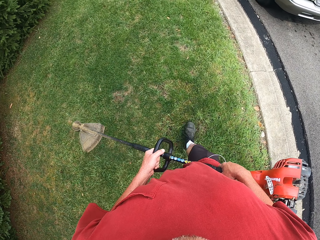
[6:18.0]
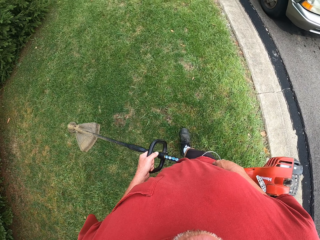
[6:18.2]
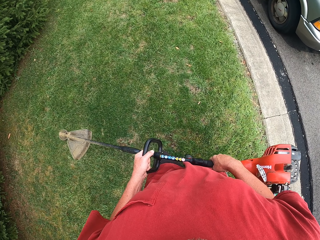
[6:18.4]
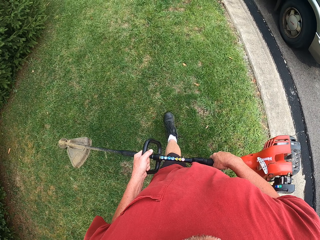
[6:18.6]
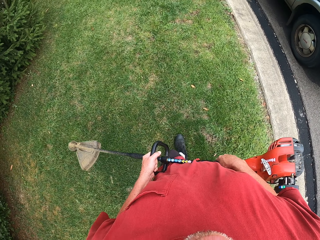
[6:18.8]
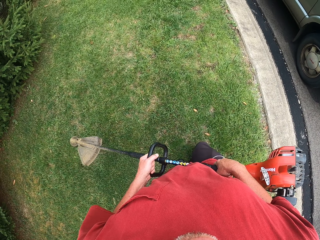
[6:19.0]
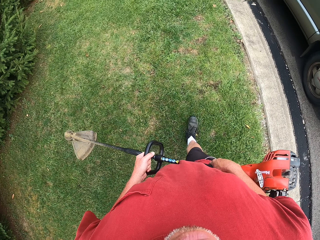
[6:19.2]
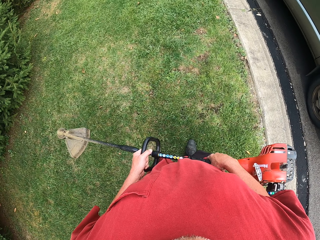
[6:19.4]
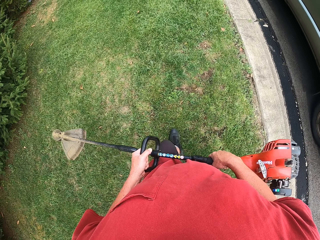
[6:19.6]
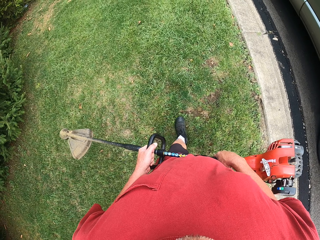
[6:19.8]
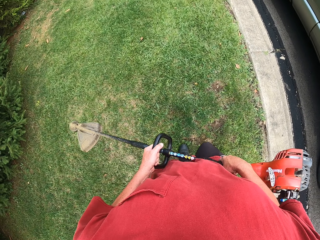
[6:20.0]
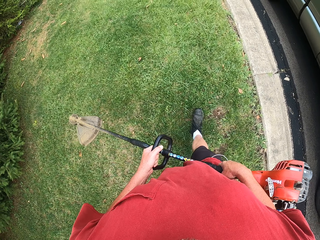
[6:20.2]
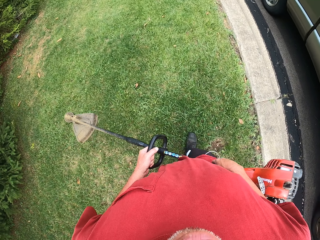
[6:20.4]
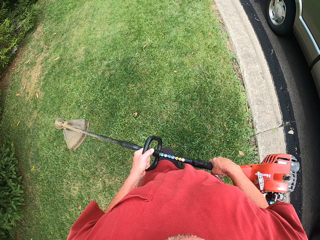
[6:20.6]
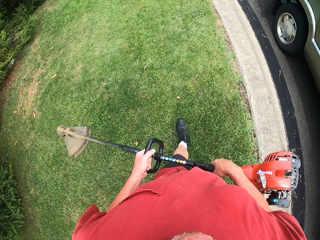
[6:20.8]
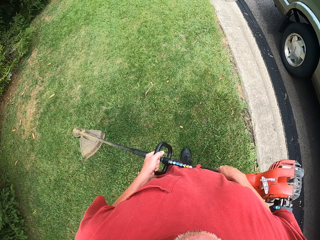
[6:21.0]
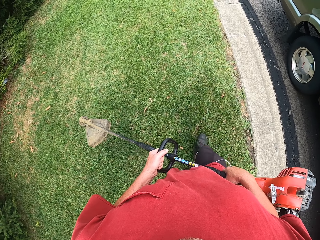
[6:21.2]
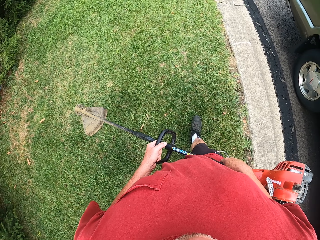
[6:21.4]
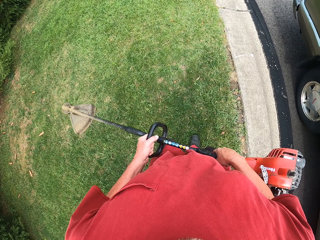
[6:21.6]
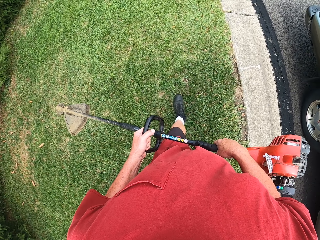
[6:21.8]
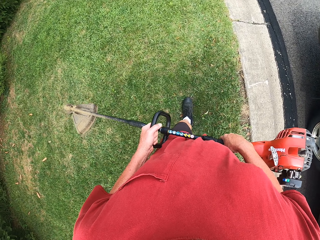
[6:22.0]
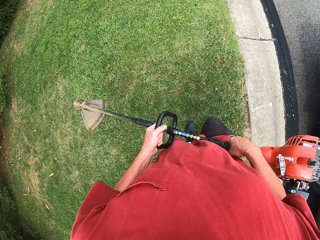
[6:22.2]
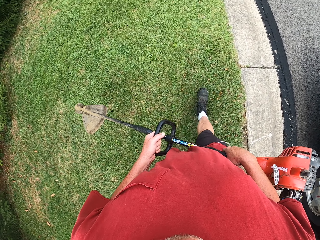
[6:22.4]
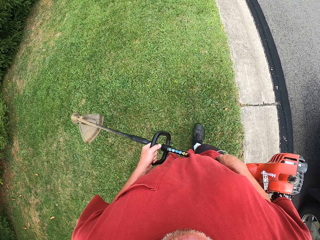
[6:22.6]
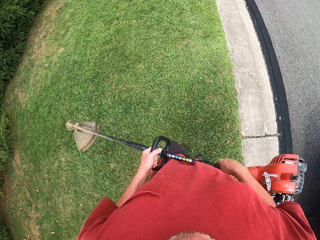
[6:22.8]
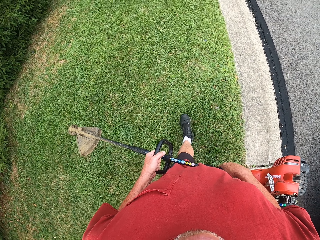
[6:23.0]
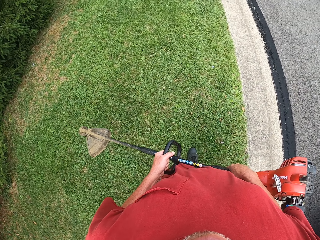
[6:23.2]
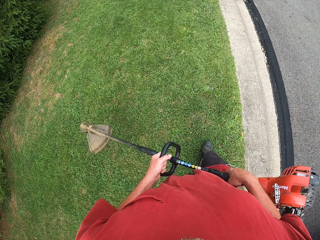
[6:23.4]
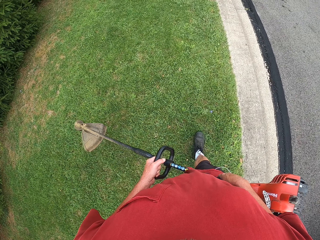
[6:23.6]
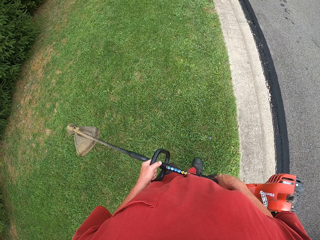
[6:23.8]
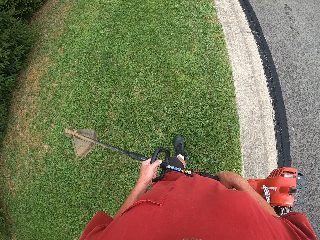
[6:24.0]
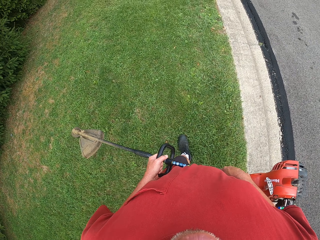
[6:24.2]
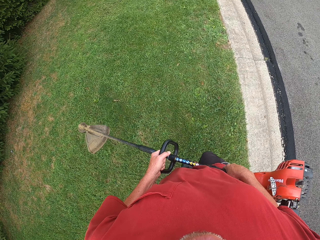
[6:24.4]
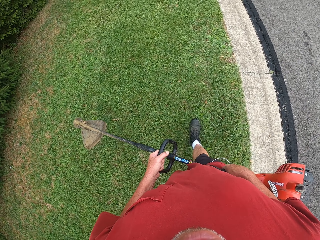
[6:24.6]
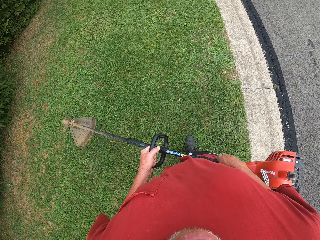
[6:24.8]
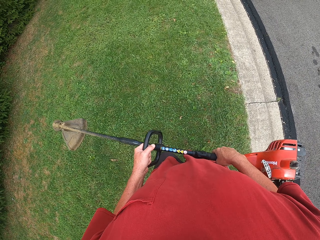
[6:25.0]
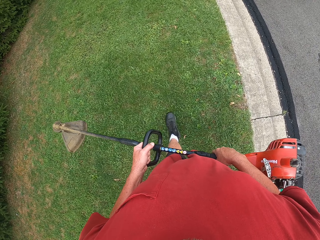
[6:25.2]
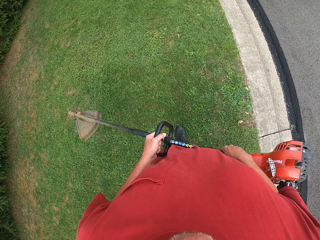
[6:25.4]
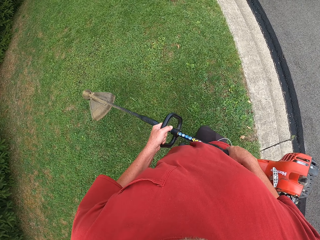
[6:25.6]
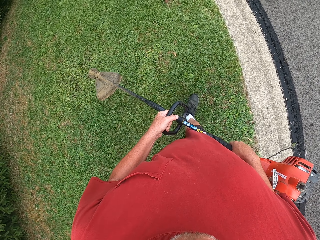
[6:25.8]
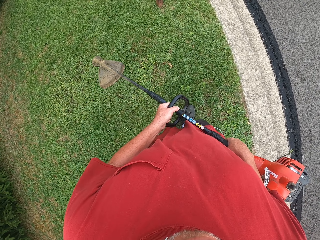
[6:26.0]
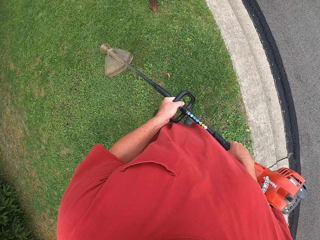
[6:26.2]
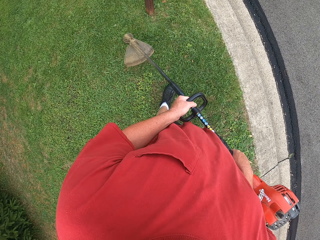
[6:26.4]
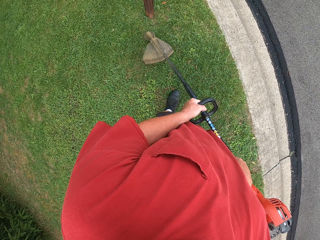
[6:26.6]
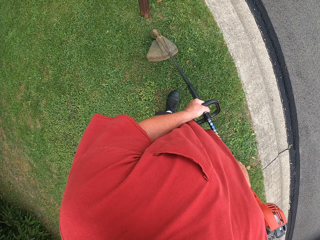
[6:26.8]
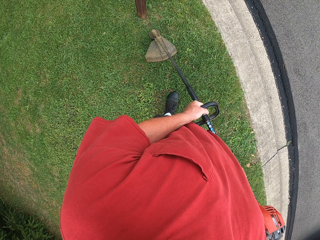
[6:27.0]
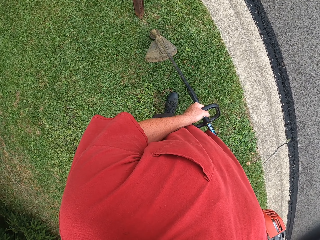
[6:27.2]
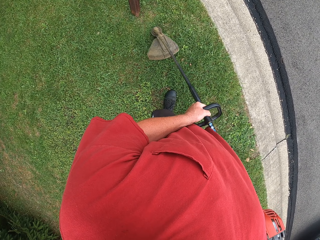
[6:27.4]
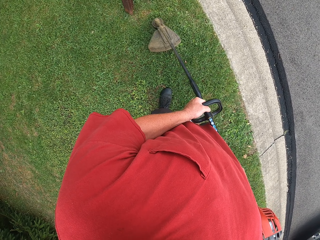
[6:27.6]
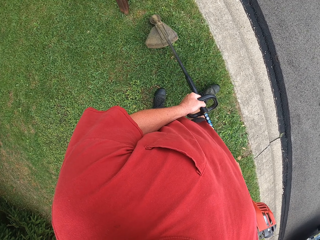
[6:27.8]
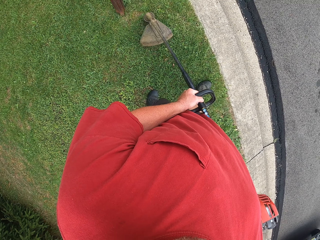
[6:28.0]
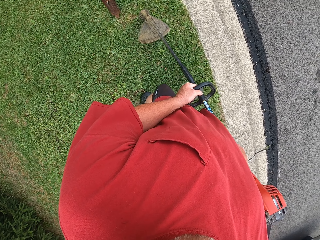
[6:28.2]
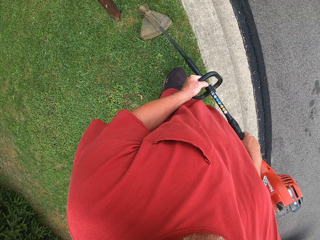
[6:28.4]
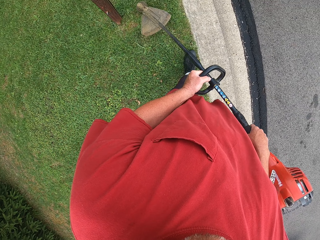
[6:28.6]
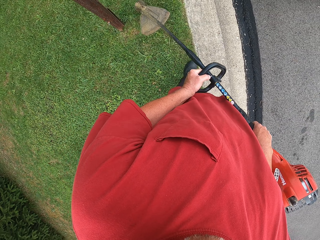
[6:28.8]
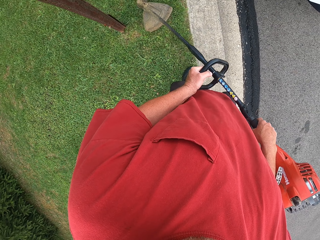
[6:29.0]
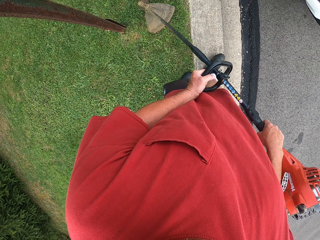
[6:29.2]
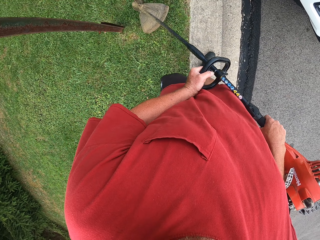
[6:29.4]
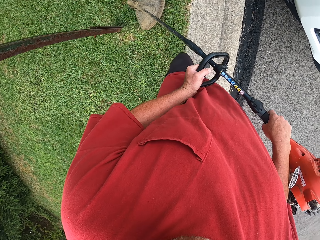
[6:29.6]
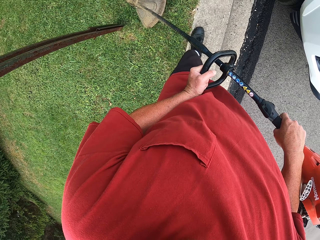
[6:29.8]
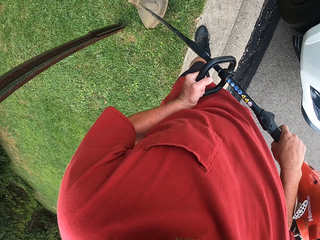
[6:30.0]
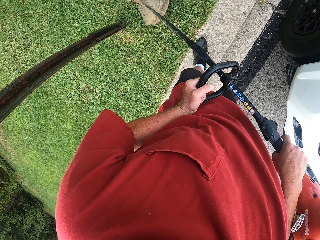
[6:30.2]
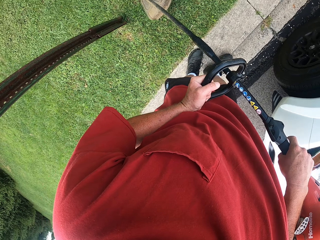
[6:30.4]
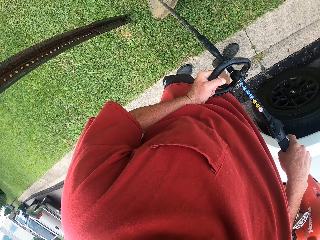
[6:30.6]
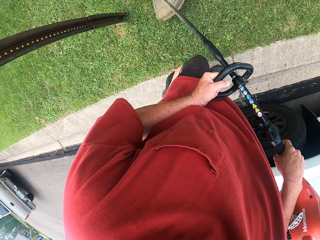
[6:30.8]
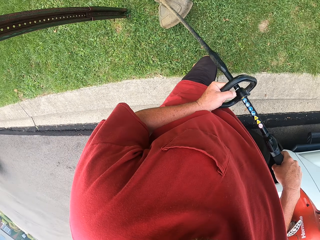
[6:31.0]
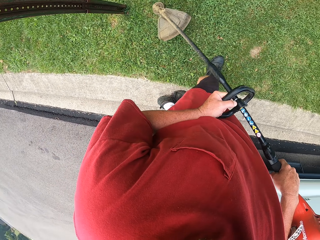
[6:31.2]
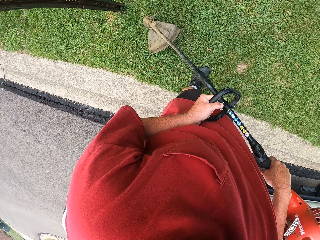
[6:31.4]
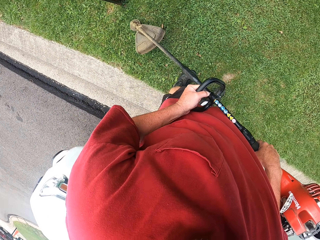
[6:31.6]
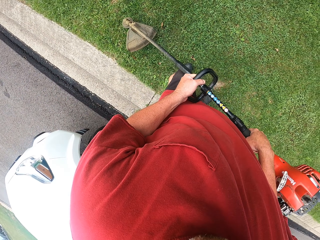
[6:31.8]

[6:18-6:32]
The camera wearer cuts the grasses with the brush cutter machine.

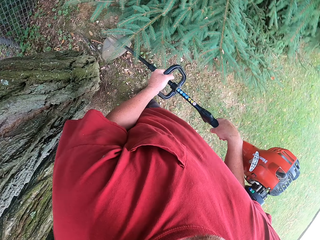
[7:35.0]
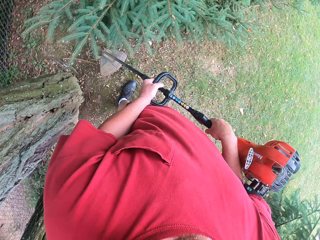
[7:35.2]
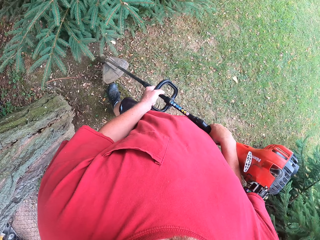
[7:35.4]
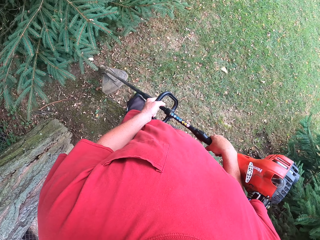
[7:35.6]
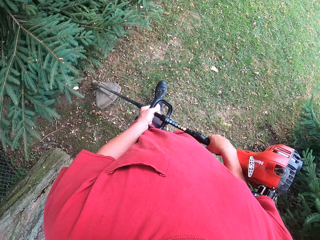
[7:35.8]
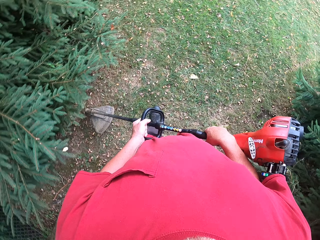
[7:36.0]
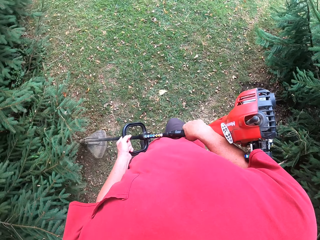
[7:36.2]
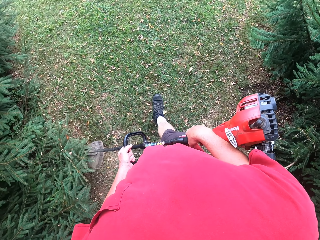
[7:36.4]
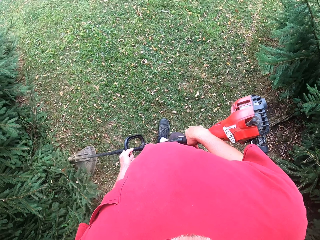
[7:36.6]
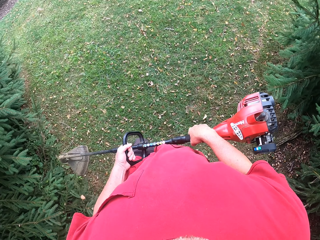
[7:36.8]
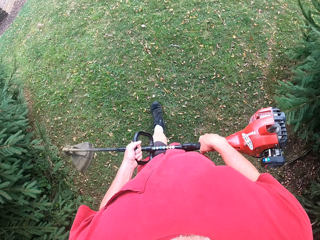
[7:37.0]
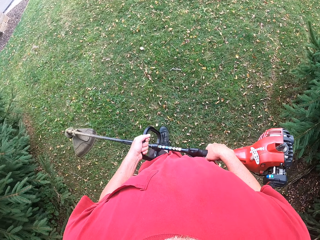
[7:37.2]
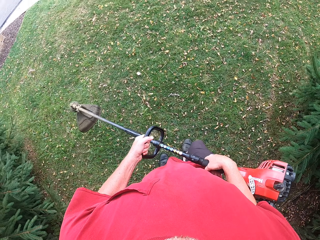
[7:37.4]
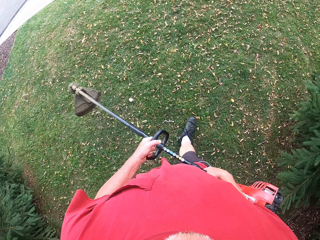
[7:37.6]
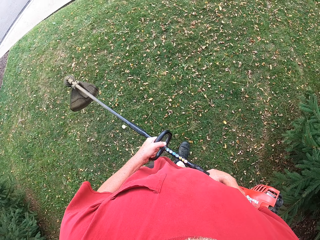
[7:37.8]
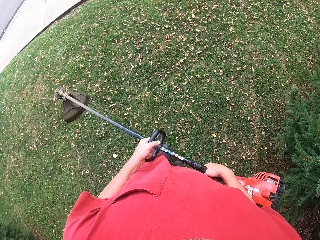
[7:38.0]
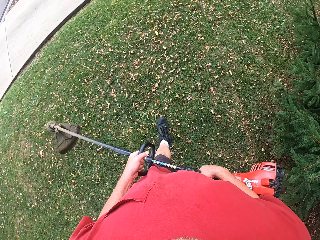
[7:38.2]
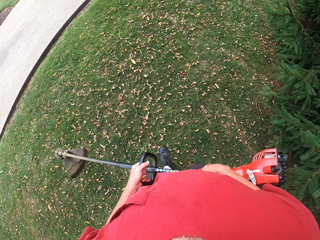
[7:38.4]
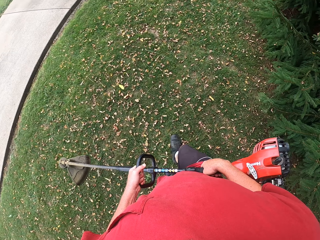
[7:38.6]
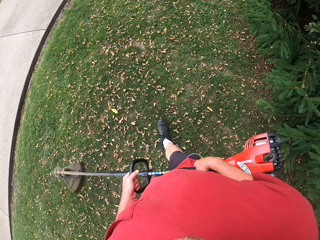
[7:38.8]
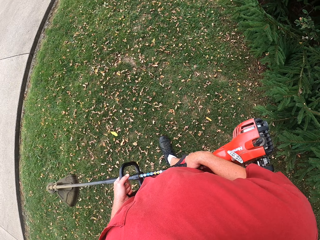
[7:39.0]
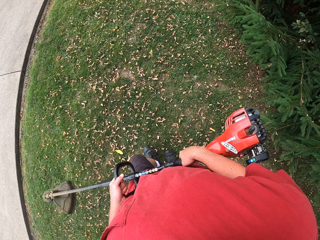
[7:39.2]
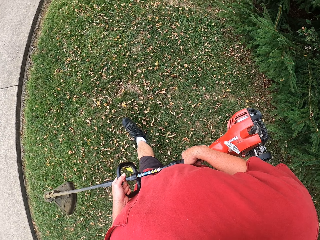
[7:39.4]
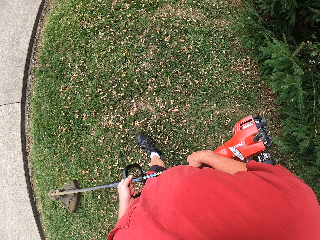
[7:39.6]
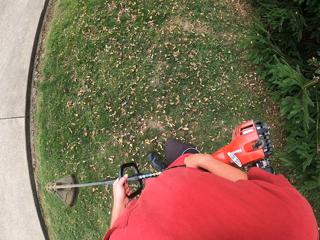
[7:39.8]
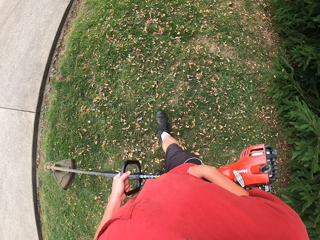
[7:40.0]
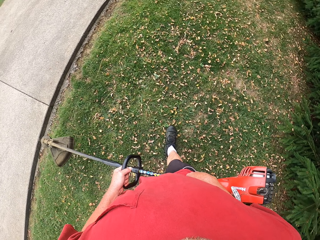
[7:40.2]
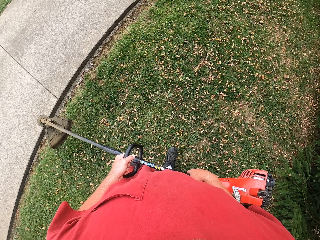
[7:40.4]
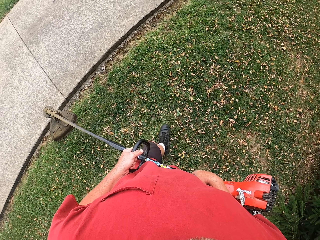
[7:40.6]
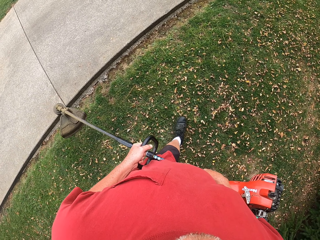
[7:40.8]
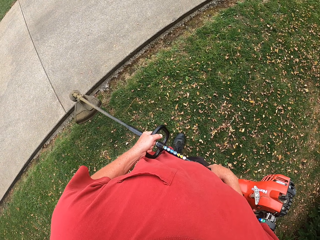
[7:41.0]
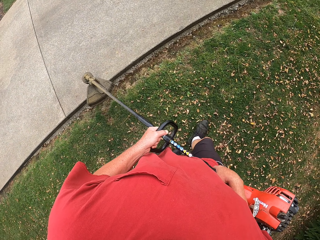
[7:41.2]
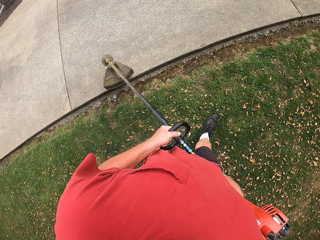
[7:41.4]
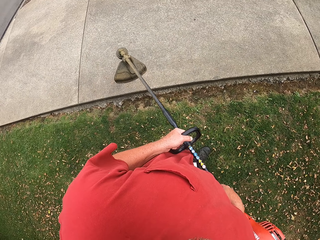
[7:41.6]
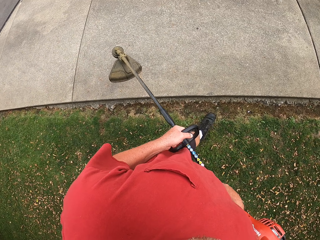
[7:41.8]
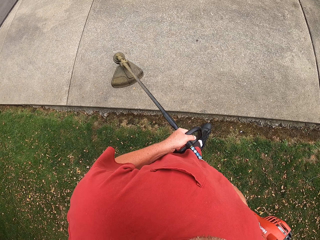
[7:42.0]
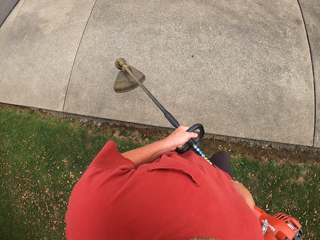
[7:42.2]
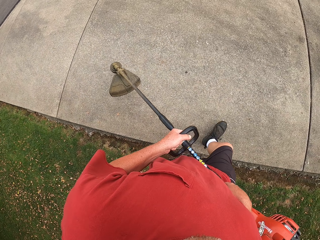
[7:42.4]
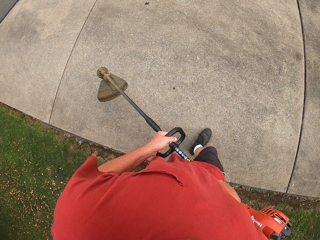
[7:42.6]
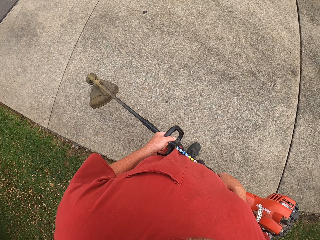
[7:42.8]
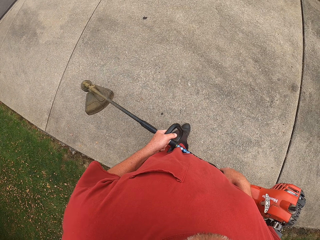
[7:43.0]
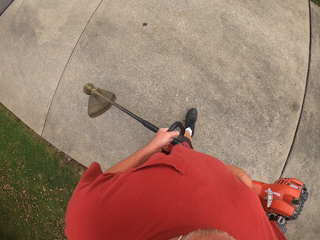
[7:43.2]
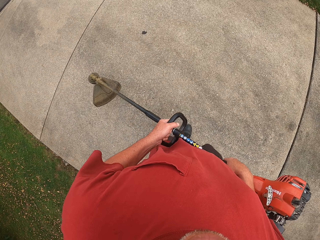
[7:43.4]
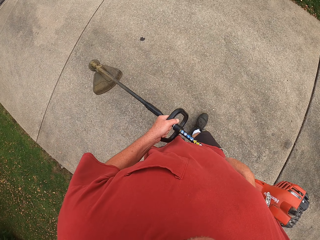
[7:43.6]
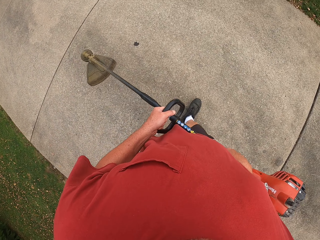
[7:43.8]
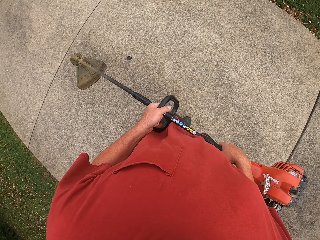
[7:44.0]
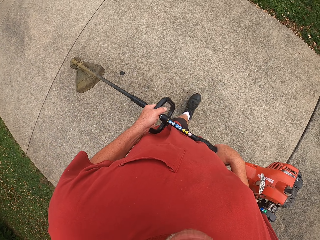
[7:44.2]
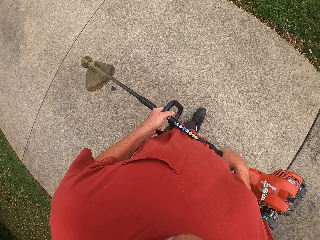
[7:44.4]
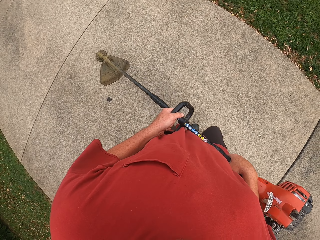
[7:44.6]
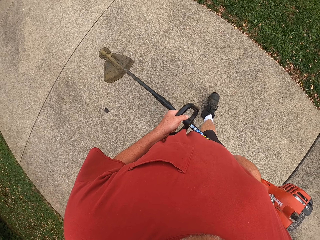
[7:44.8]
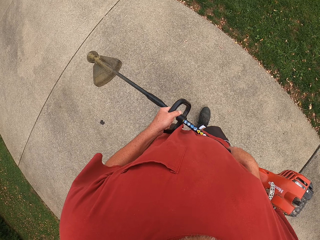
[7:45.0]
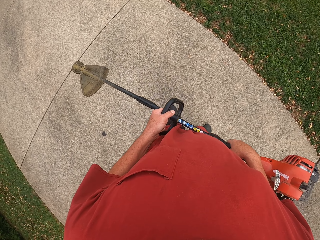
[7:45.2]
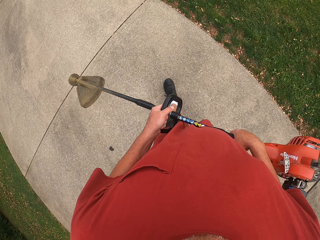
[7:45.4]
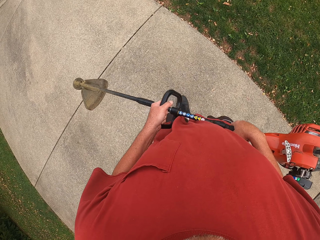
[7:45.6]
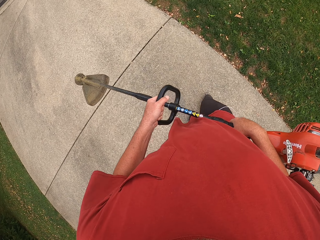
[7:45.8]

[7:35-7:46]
The camera wearer walks around the compound on the grass. They walk on the walkway.
